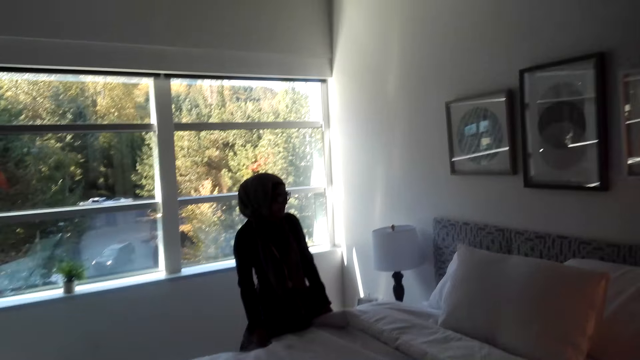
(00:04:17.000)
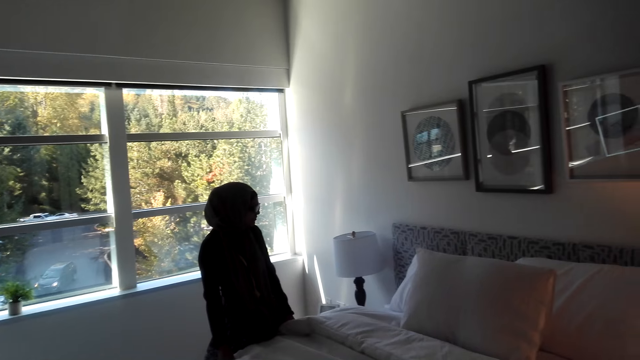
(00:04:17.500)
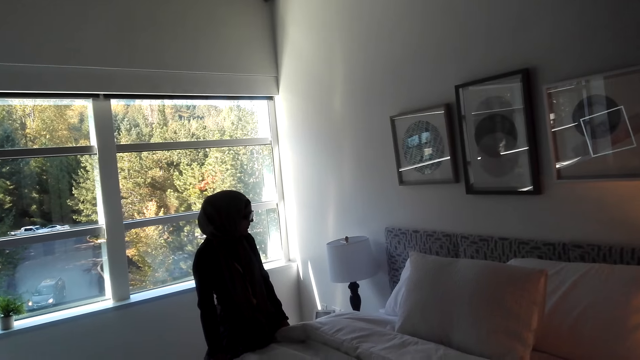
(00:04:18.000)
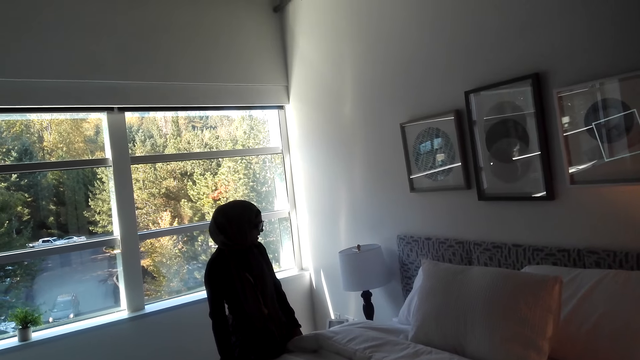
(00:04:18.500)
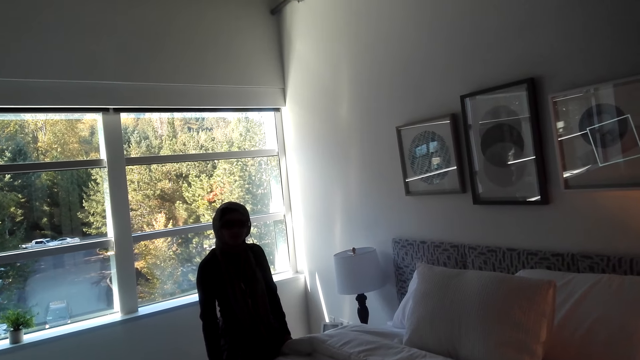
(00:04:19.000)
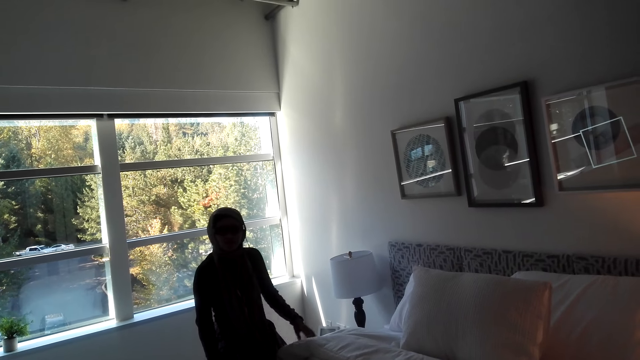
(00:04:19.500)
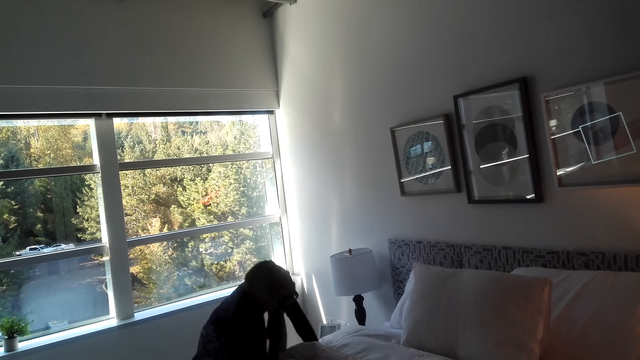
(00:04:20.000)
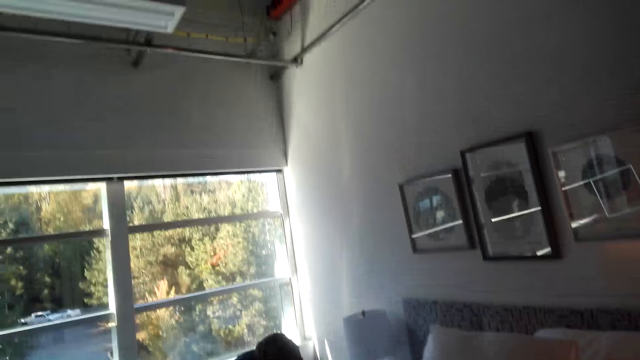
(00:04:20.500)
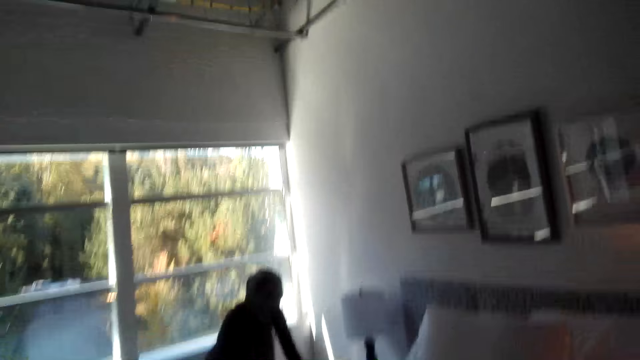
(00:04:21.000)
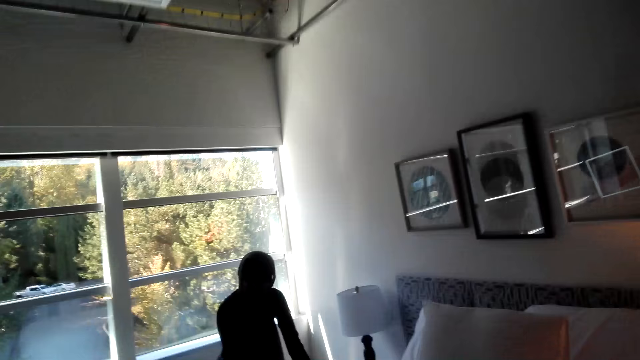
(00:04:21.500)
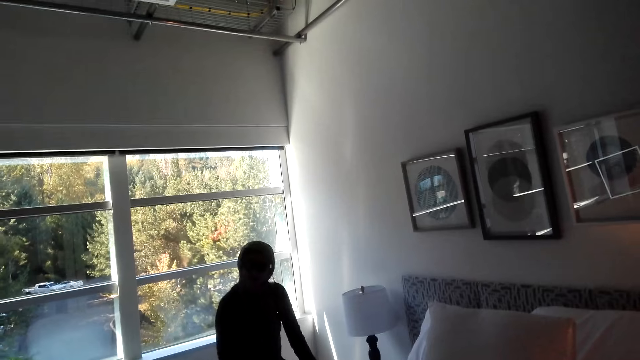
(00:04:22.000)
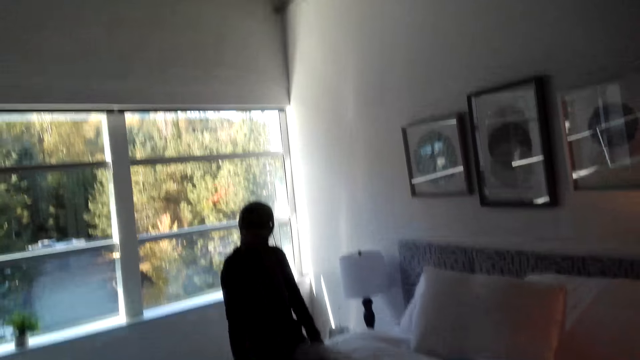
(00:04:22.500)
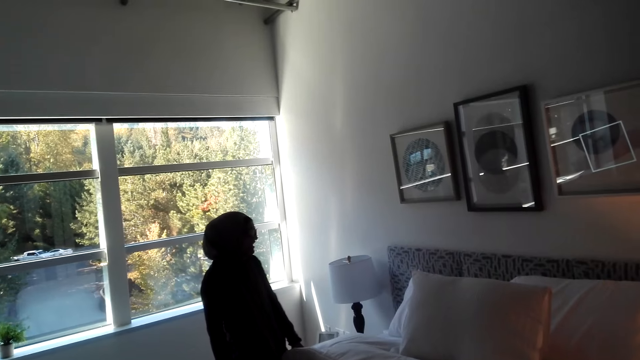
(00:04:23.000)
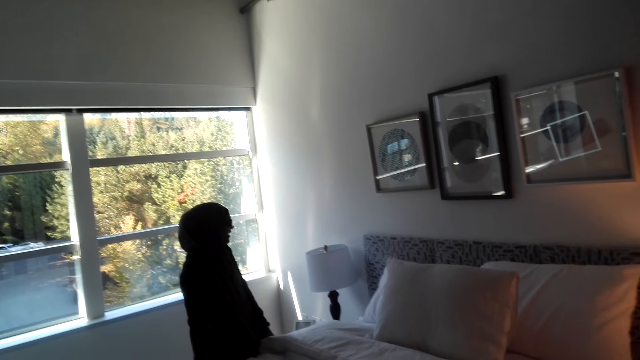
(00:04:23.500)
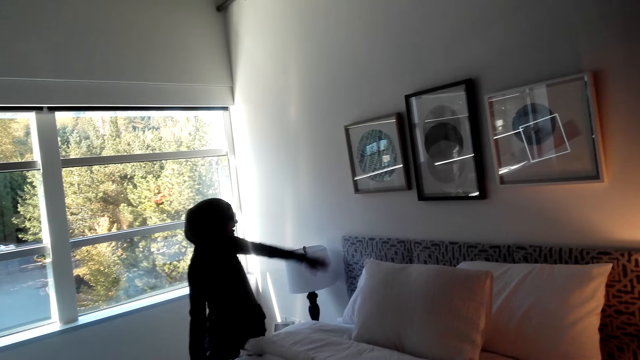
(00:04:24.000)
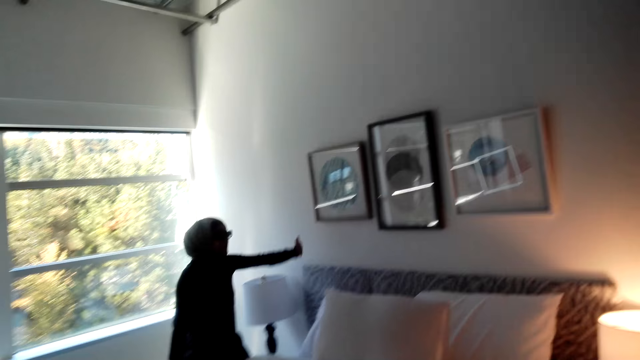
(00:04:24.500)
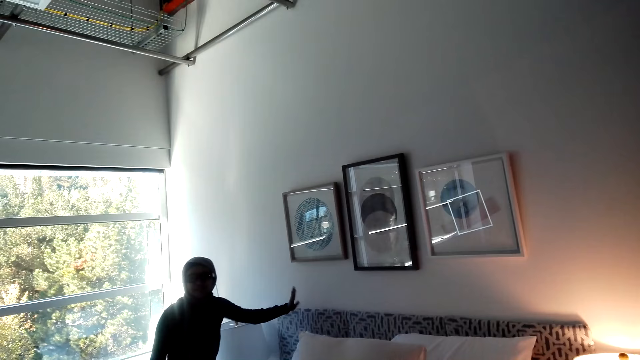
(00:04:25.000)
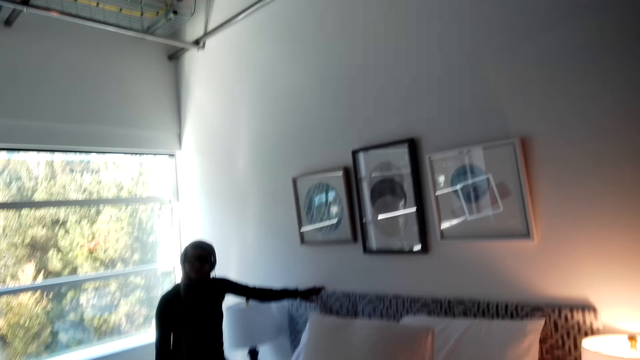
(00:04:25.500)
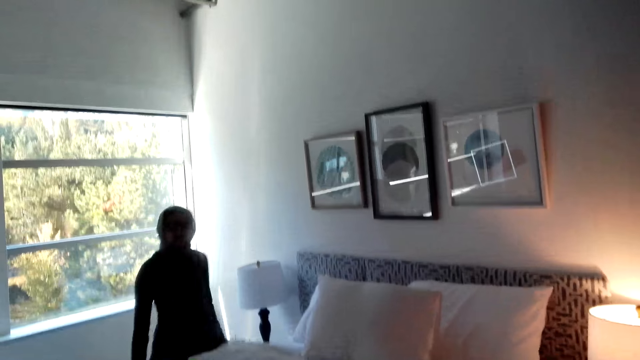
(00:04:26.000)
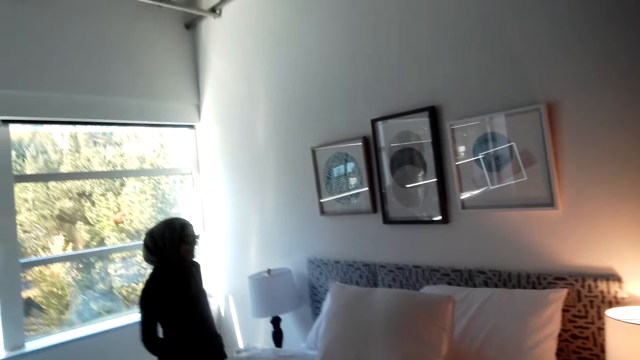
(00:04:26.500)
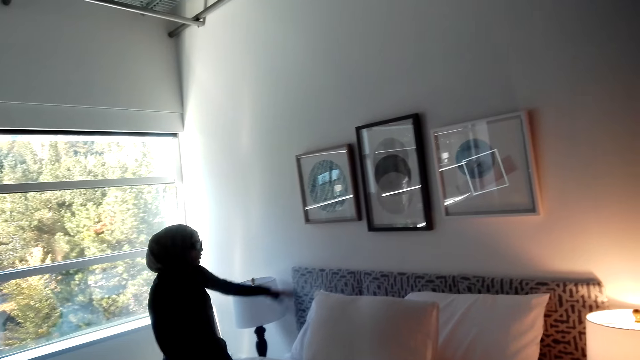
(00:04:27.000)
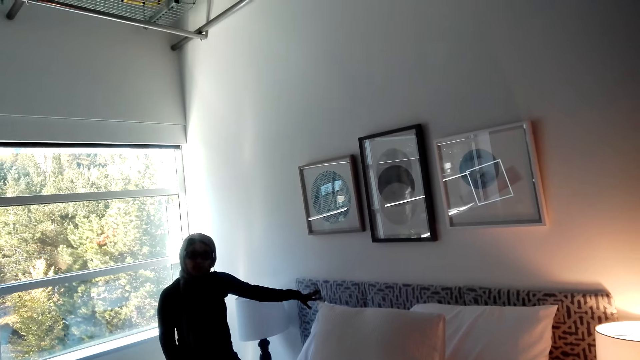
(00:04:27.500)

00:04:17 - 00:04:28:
The woman moves hands. The woman bends down. The woman moves hands.

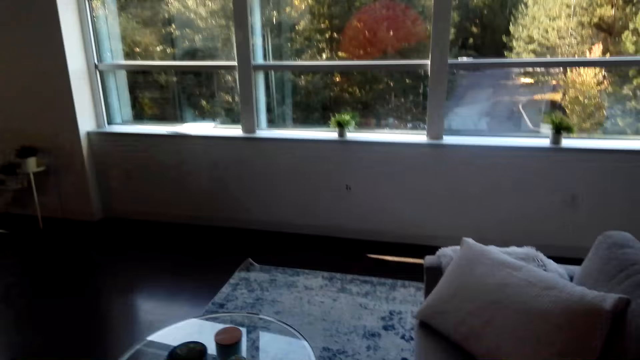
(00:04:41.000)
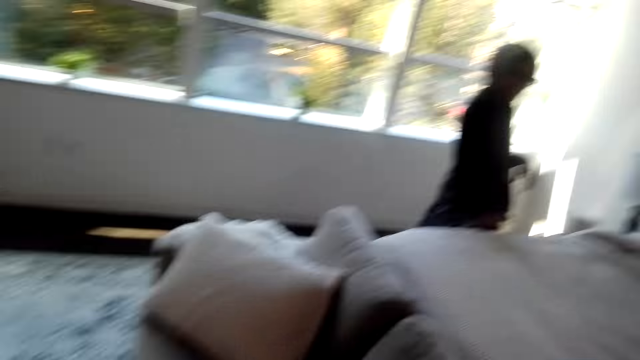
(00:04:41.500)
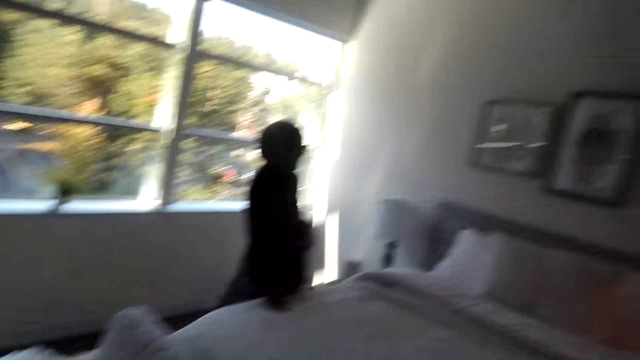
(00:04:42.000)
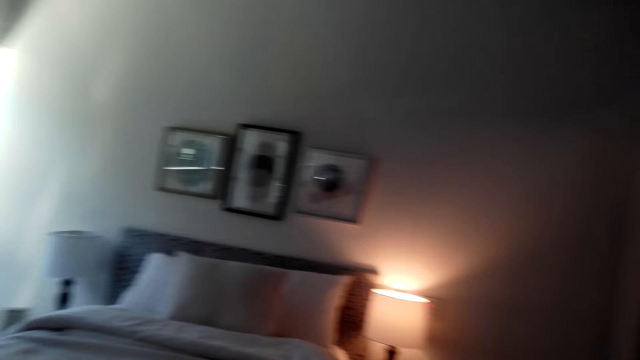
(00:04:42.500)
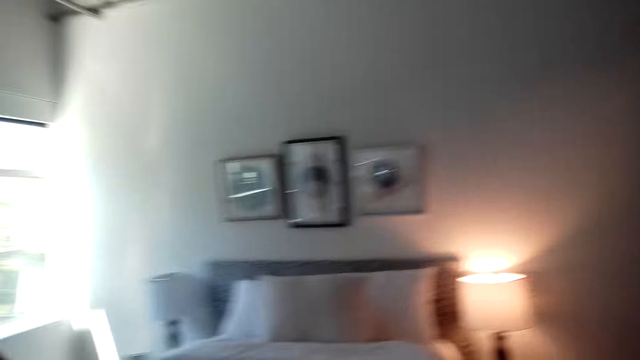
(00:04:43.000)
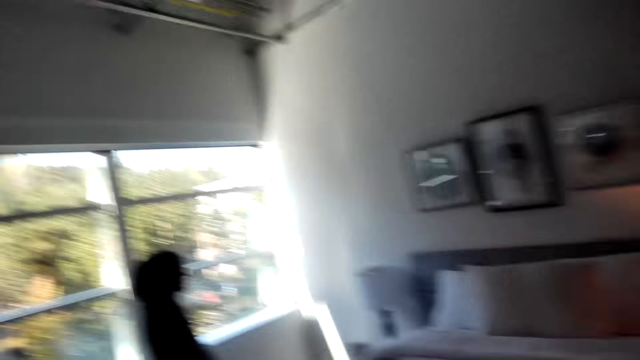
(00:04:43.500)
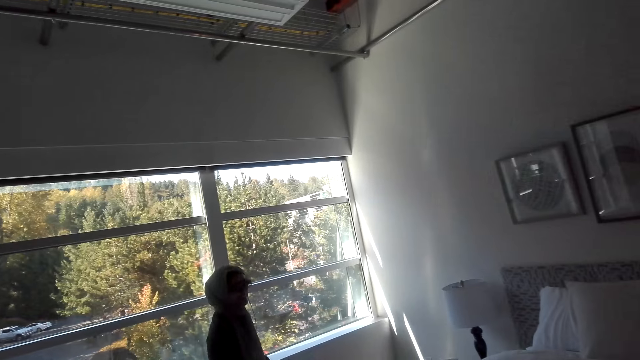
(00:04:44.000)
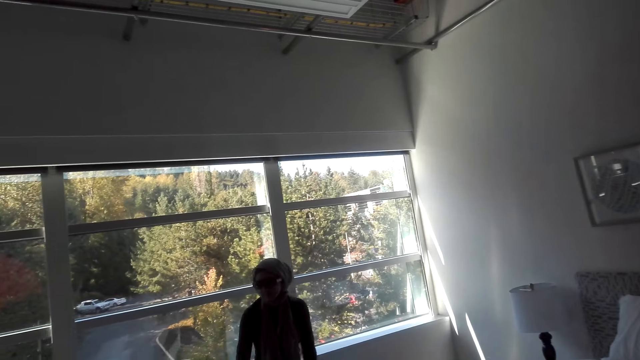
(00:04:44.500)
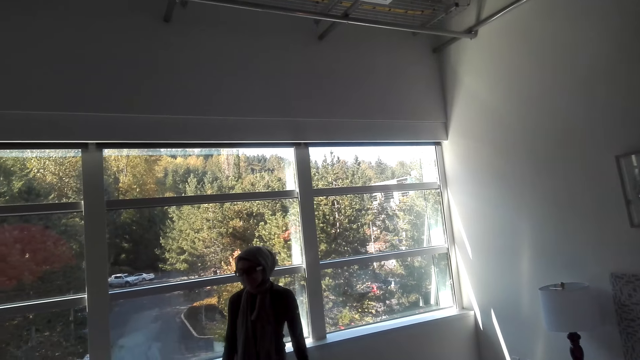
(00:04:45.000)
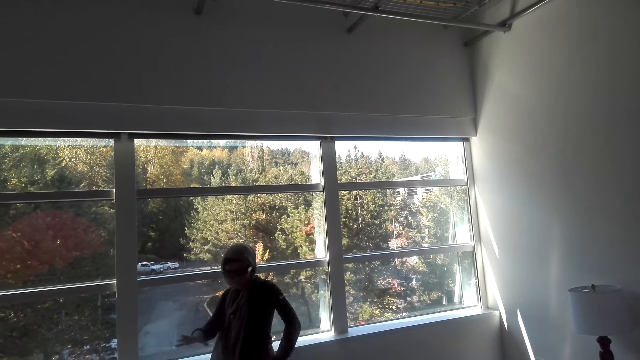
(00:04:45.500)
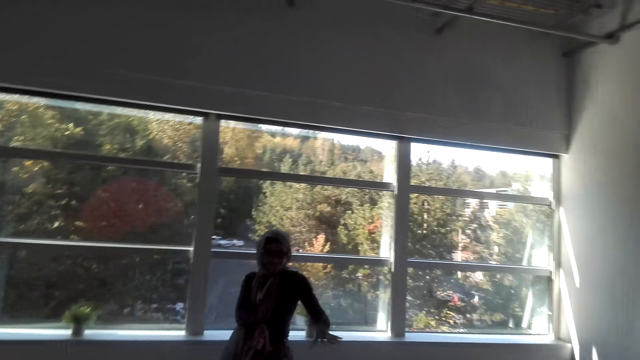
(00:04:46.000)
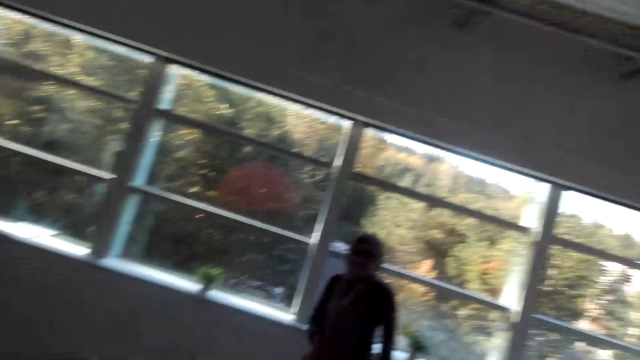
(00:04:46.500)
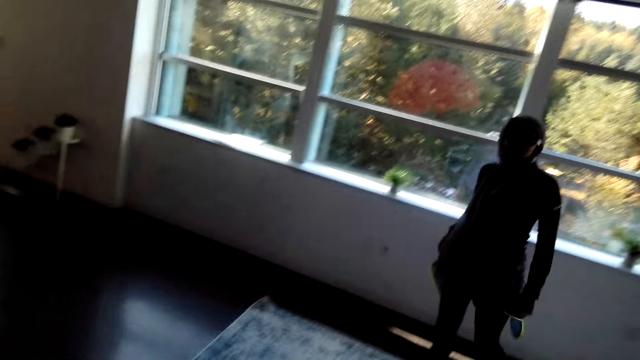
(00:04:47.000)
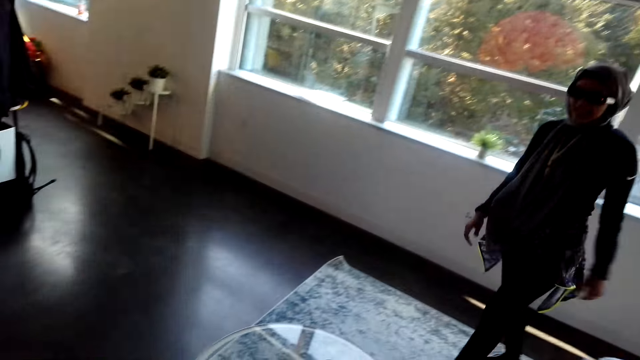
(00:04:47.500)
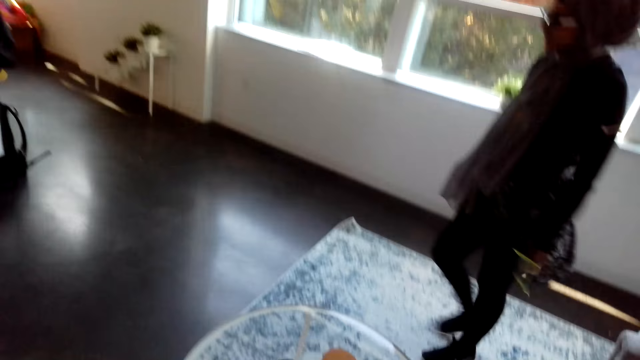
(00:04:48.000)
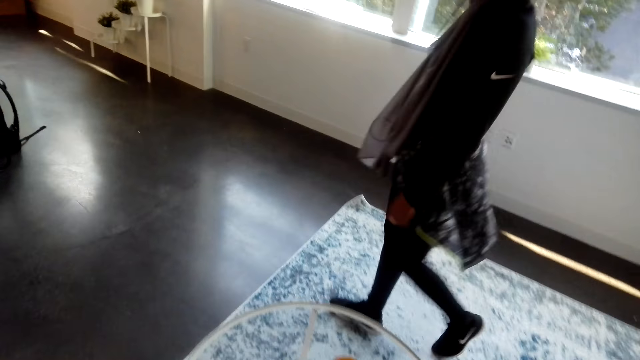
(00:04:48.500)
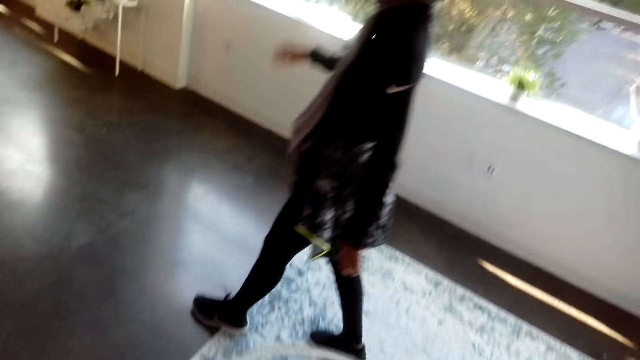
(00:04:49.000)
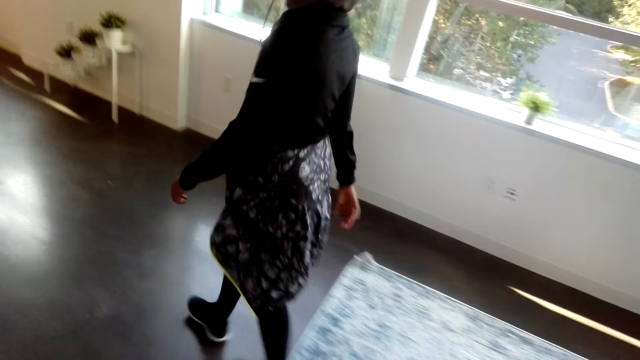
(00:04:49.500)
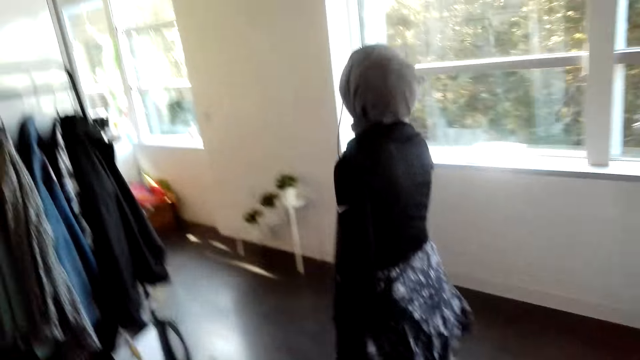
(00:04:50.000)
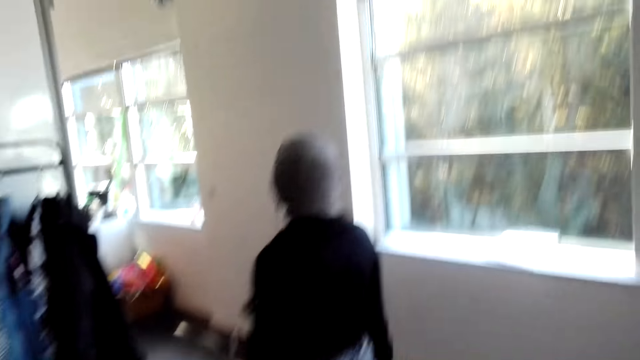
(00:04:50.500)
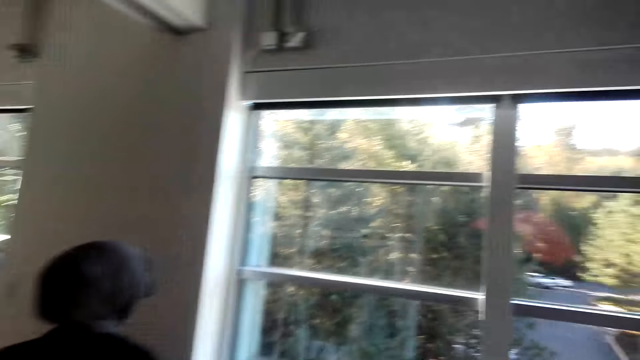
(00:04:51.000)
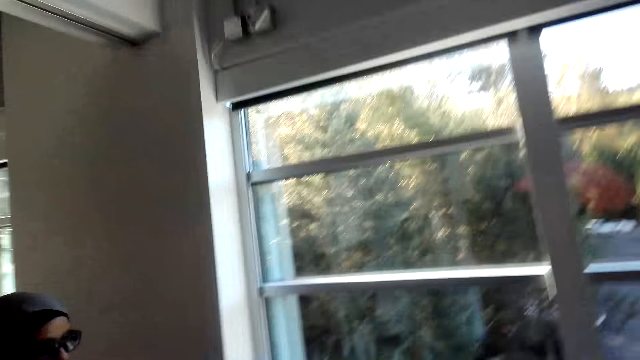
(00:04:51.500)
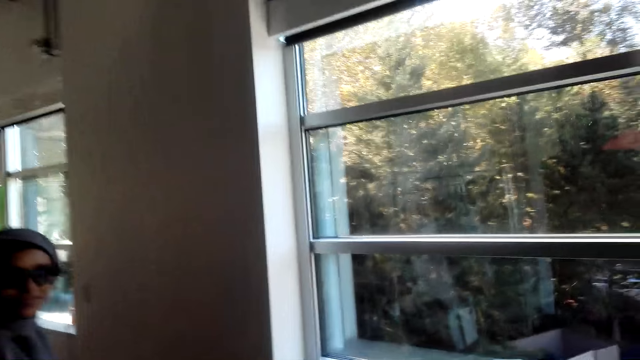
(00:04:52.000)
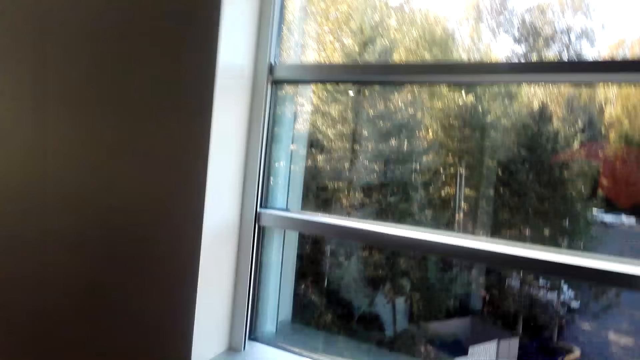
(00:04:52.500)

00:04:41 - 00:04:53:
The camera wearer looks around the room. The woman moves hands. A person walks out of the bedroom.
